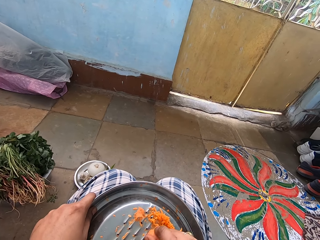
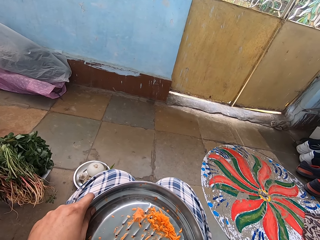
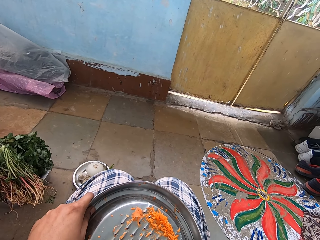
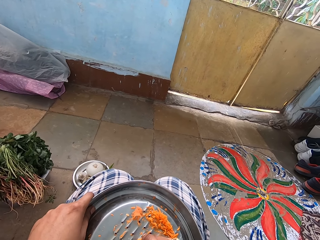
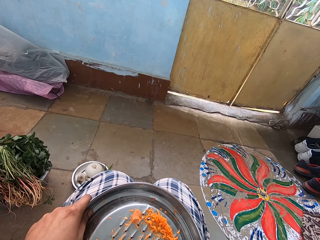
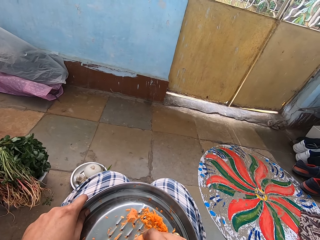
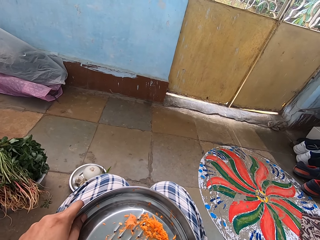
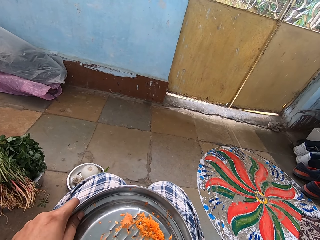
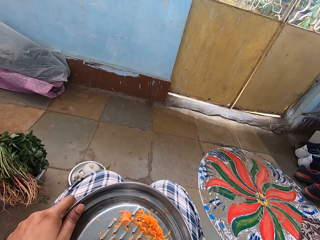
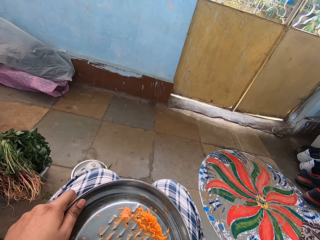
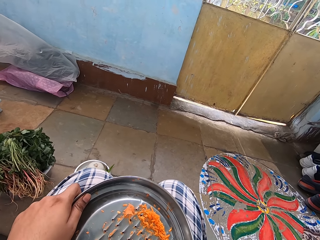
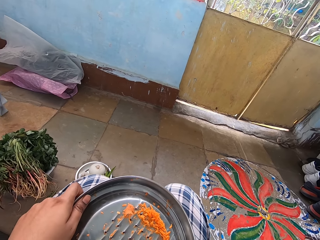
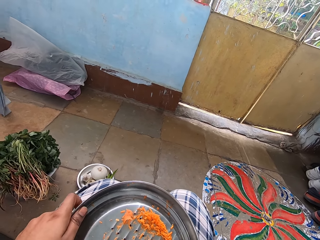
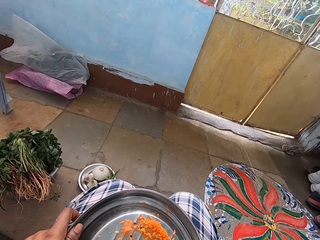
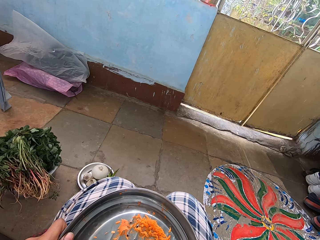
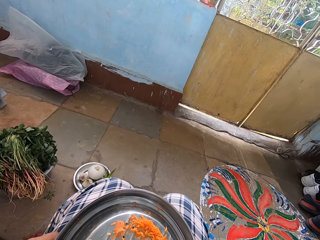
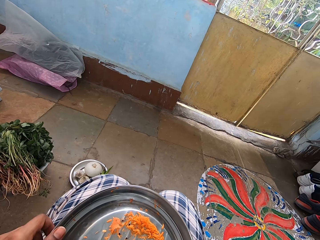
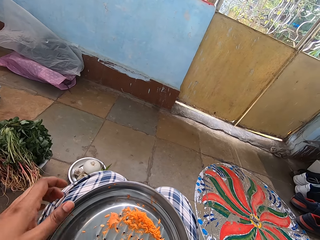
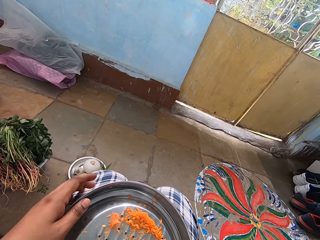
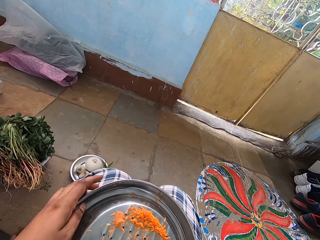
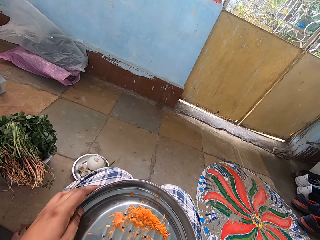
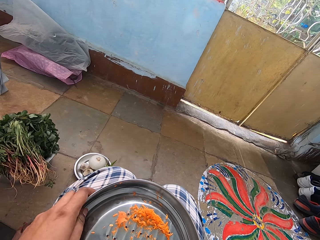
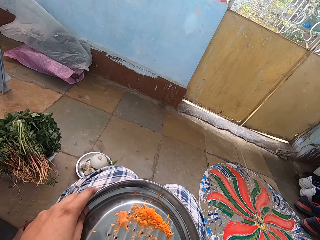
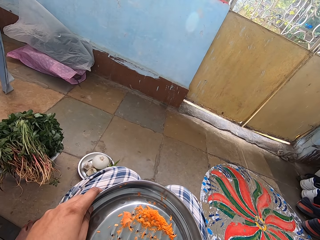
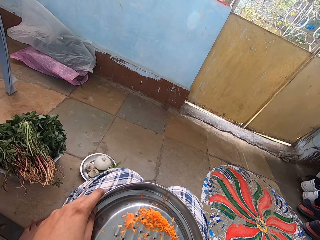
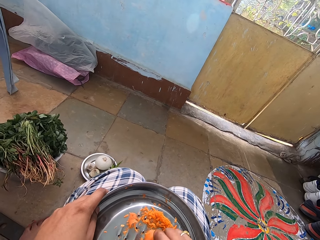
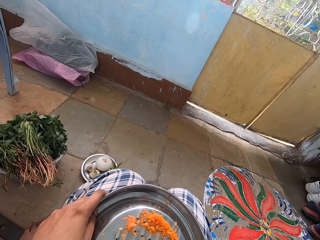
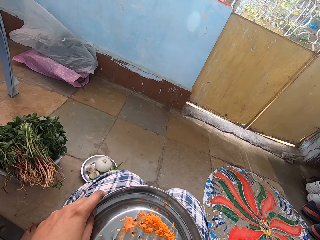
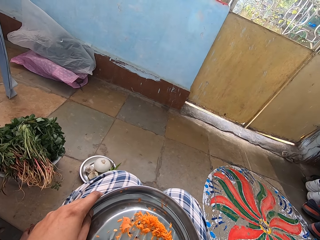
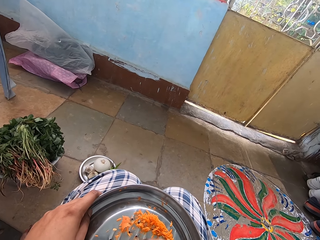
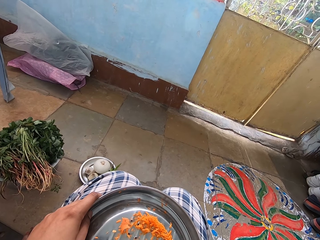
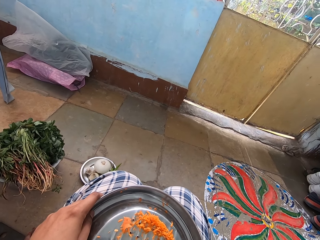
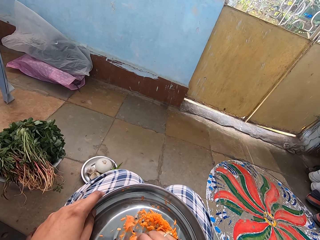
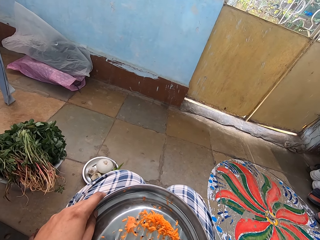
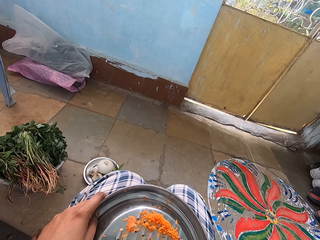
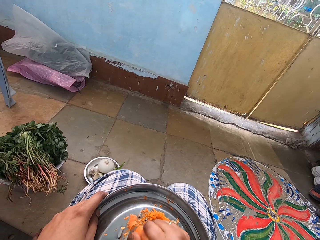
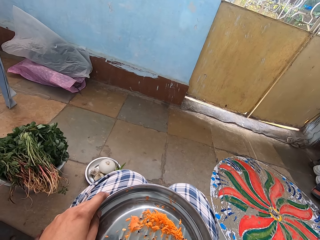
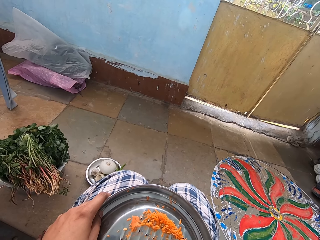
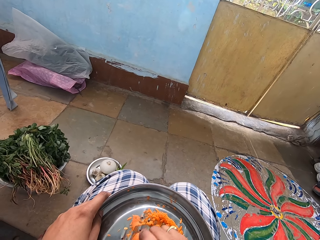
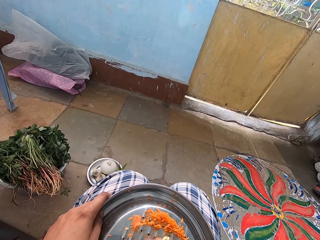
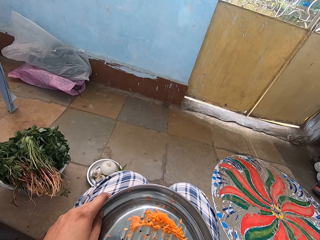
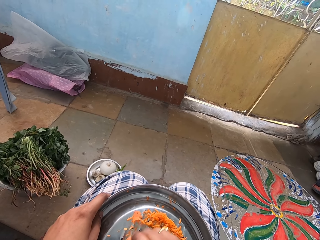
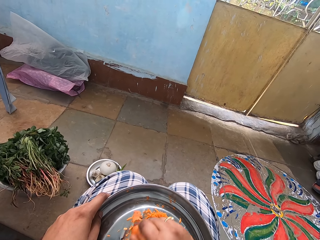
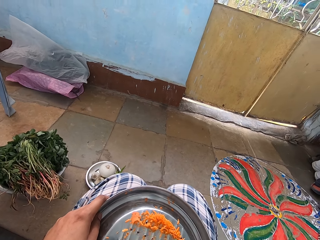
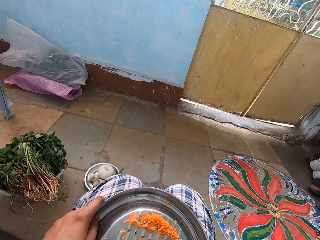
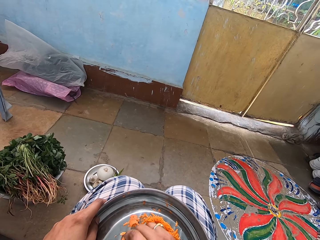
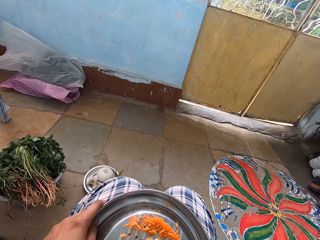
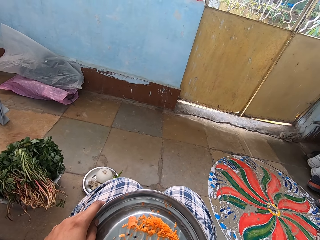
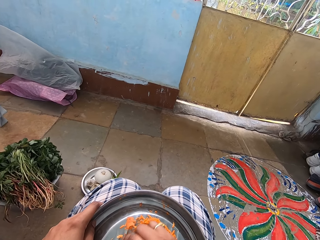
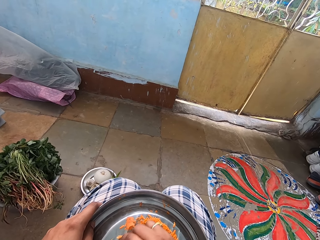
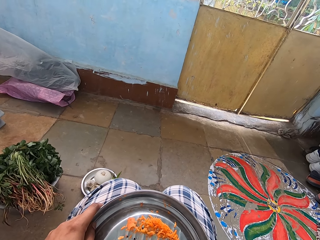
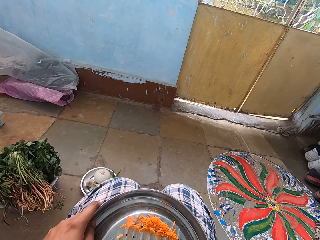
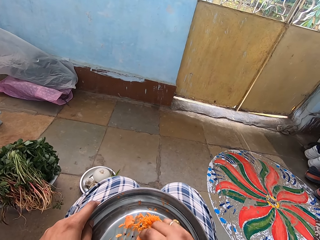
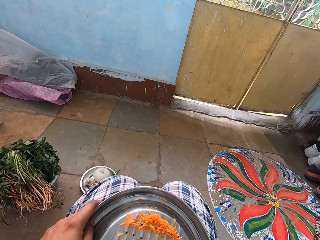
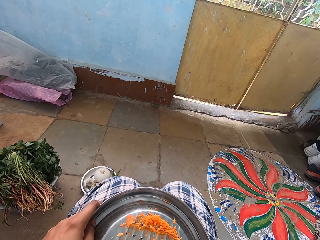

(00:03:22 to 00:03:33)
The camera wearer turns a grater on the lap. They hold the grater on the lap. They grate a carrot with the grater.

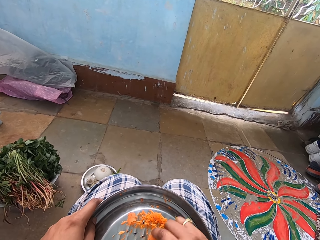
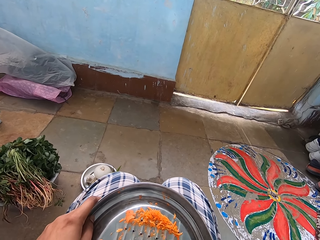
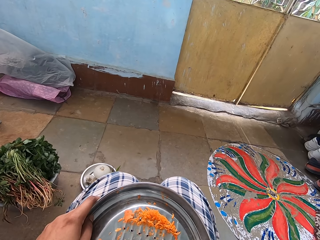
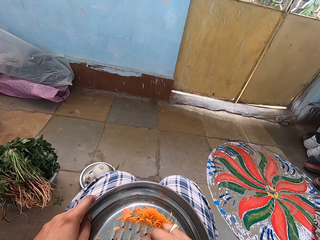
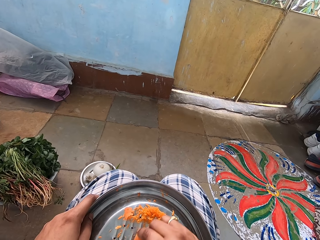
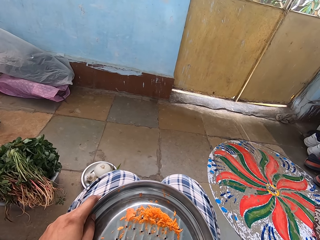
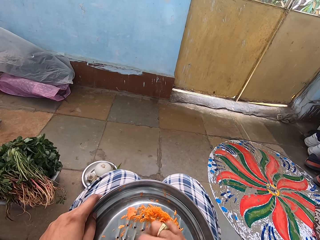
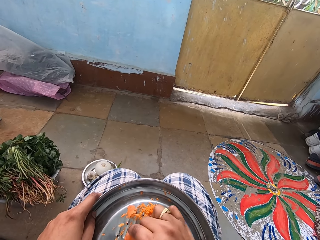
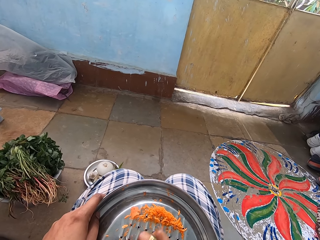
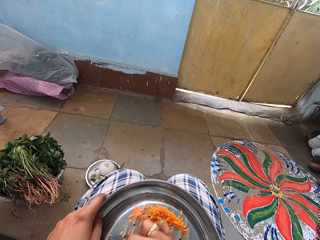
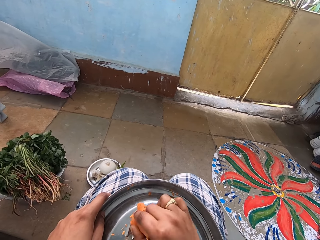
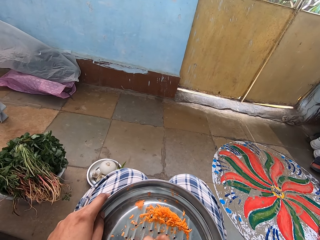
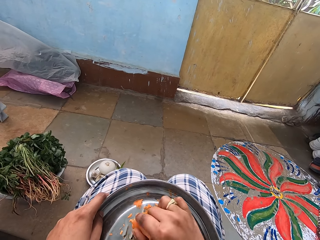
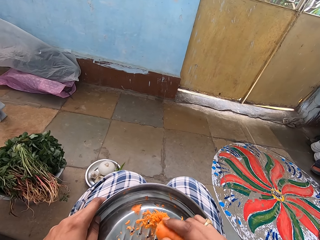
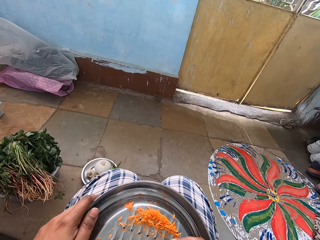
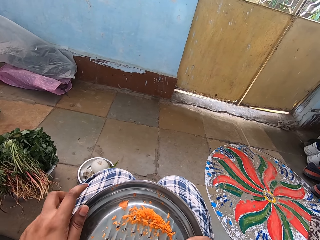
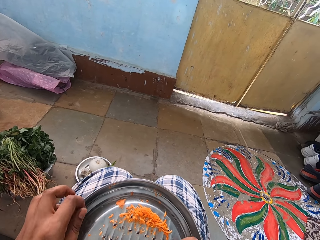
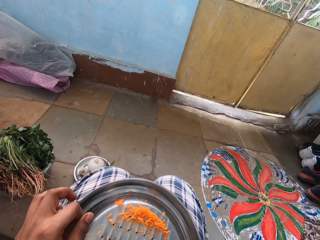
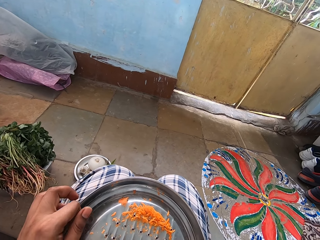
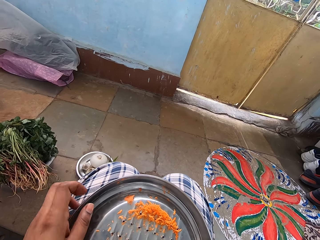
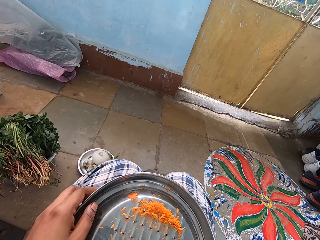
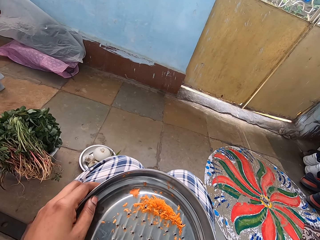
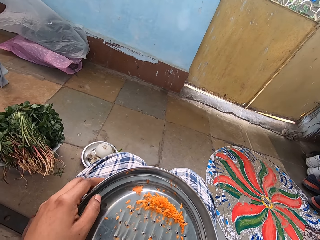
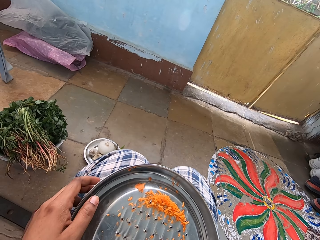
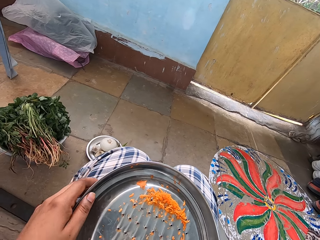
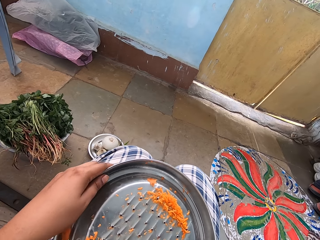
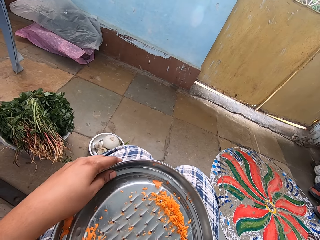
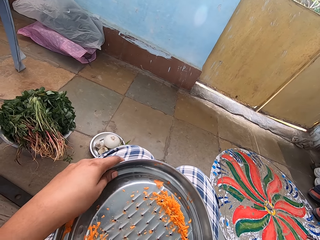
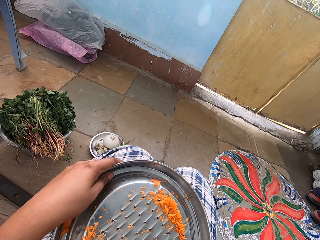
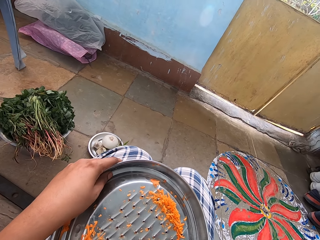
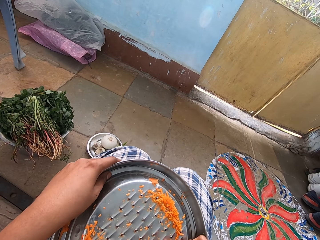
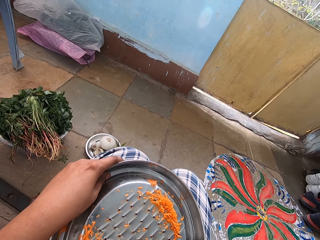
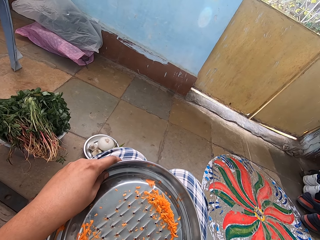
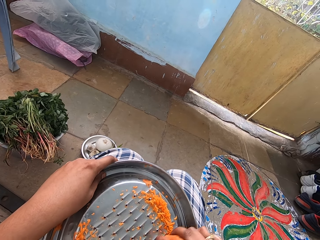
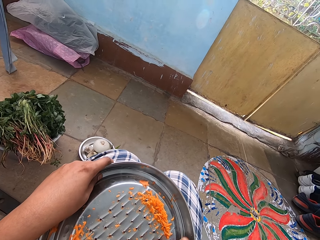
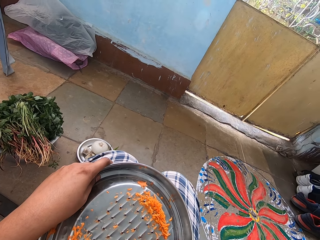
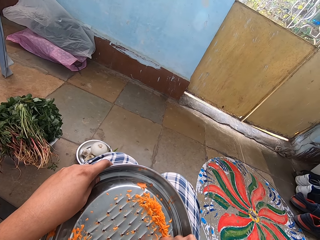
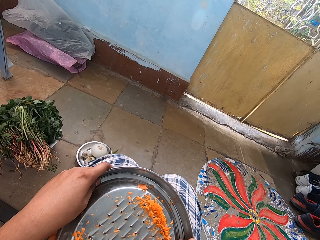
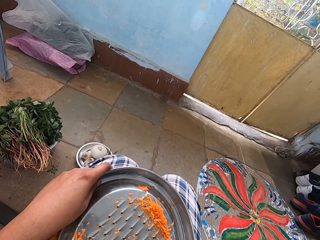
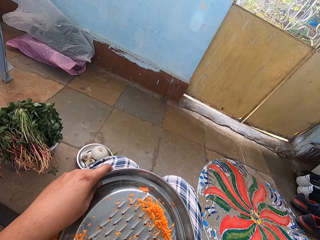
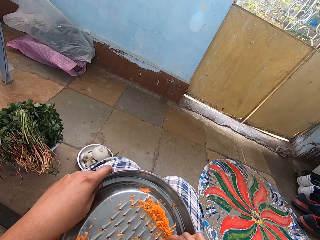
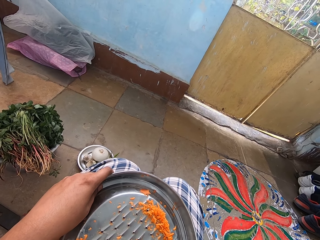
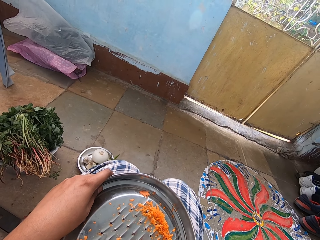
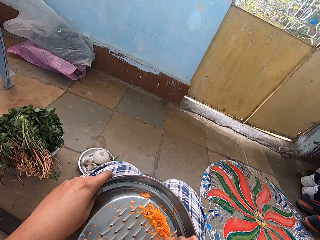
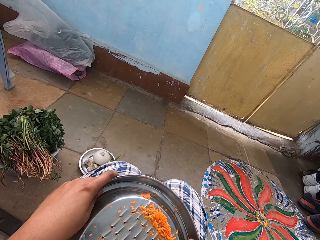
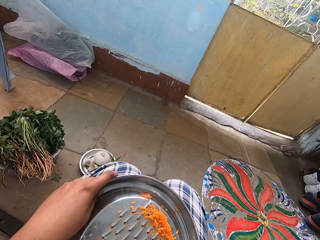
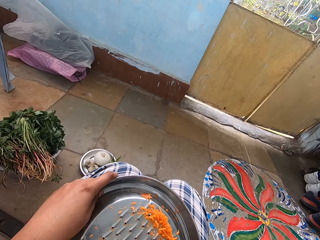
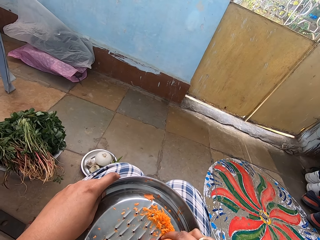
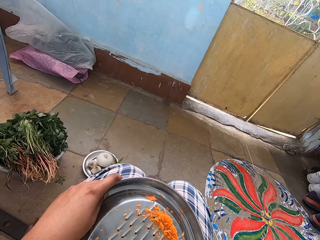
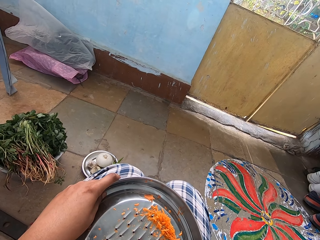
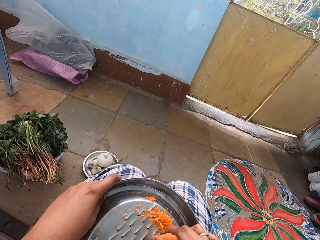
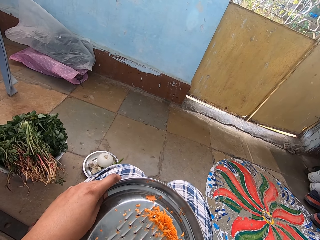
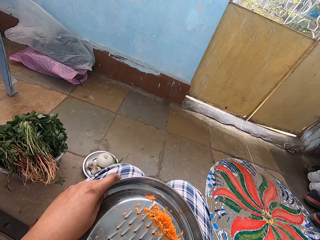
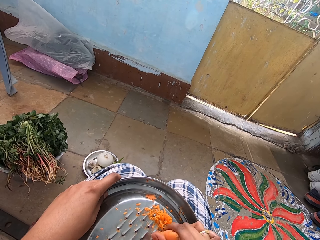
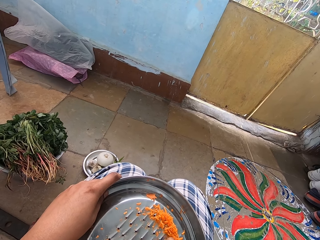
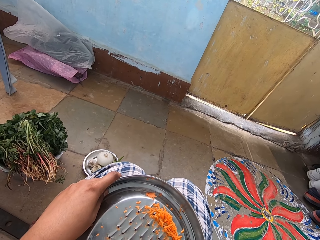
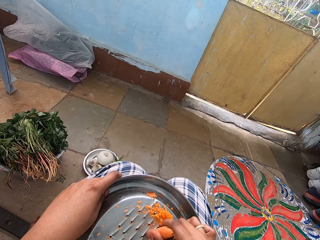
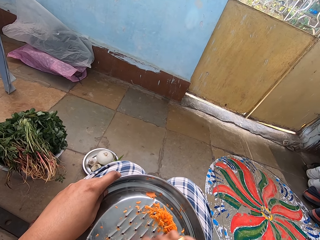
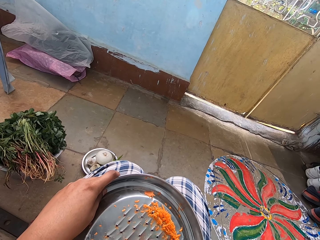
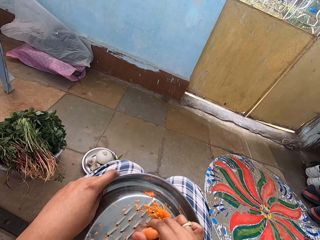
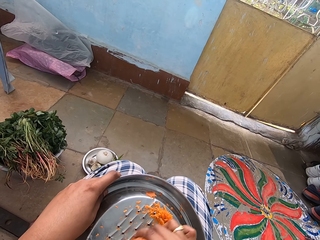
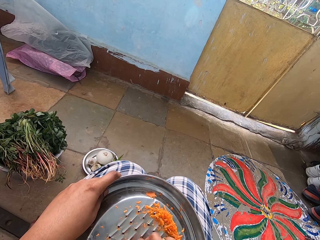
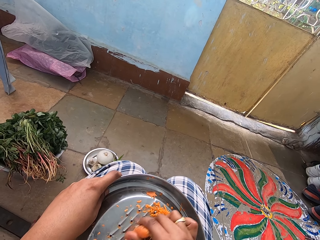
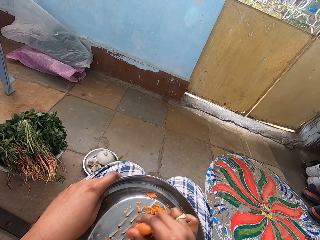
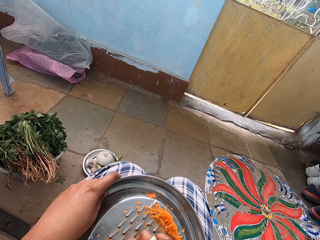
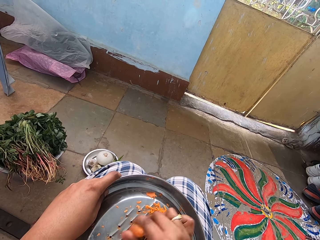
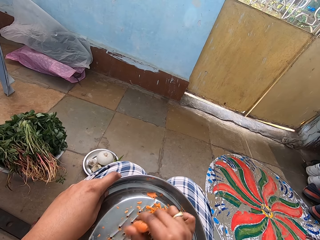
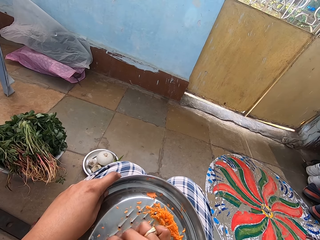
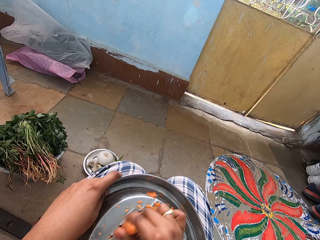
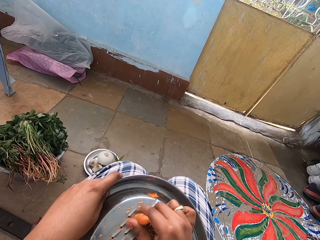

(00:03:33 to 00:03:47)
The camera wearer turns a grater on the lap. They grate a carrot with the grater. They hold the grater on the lap.
